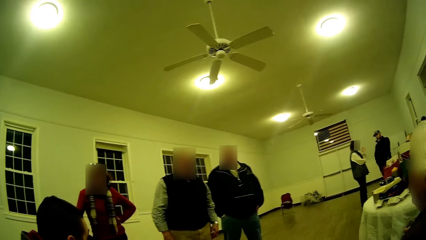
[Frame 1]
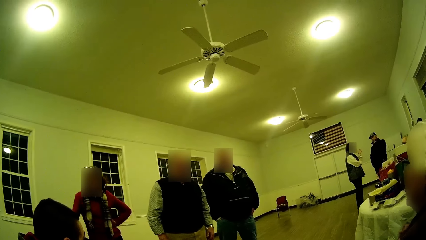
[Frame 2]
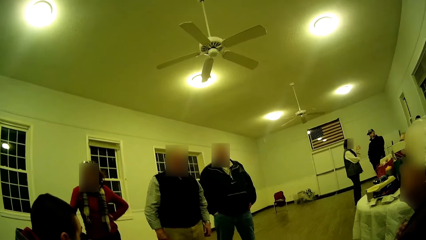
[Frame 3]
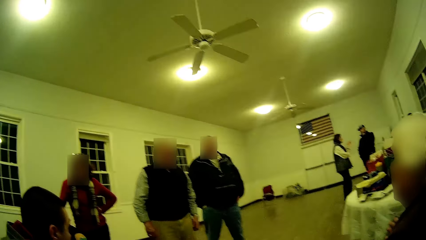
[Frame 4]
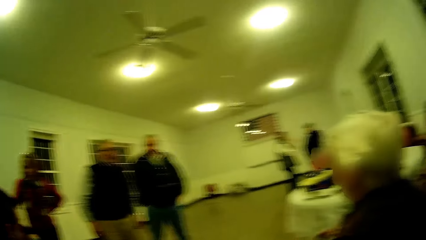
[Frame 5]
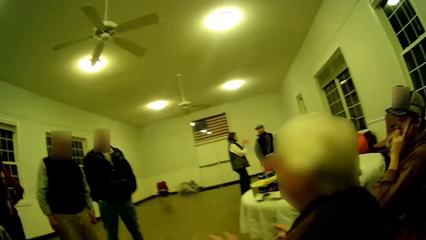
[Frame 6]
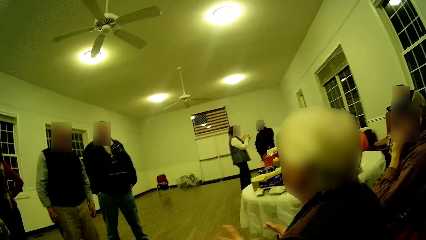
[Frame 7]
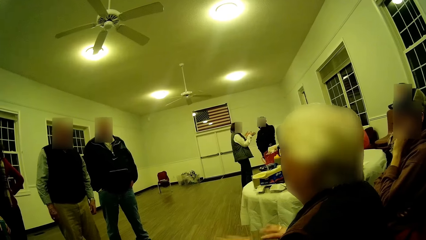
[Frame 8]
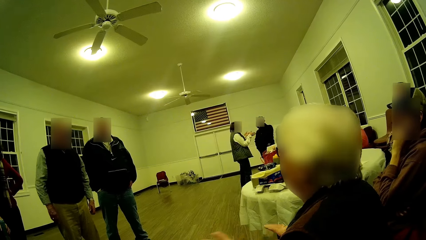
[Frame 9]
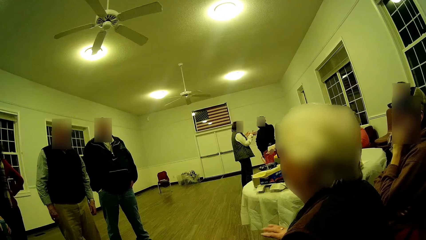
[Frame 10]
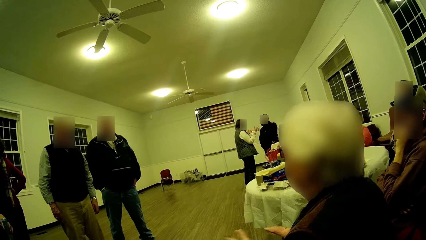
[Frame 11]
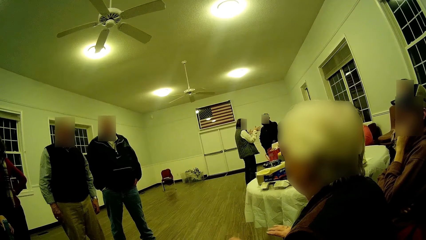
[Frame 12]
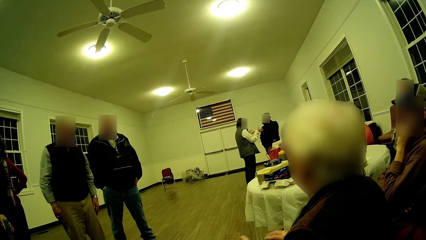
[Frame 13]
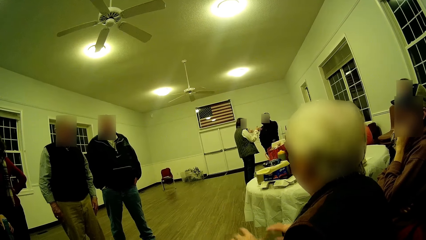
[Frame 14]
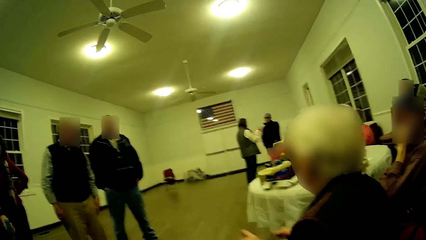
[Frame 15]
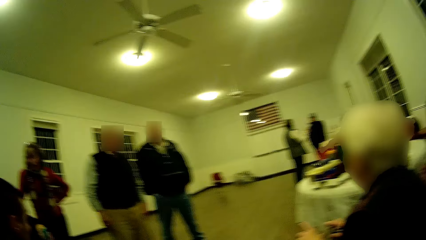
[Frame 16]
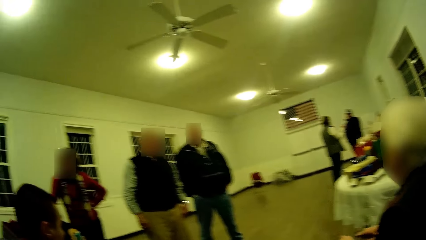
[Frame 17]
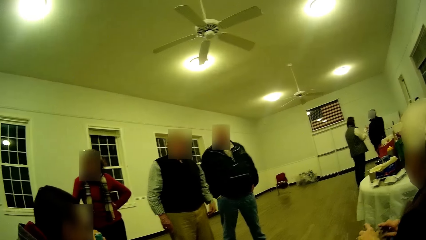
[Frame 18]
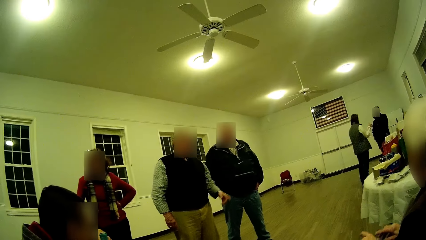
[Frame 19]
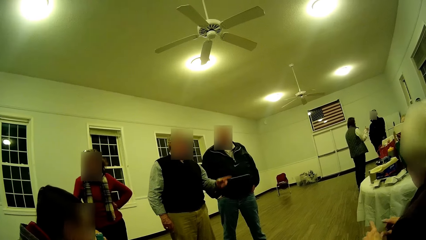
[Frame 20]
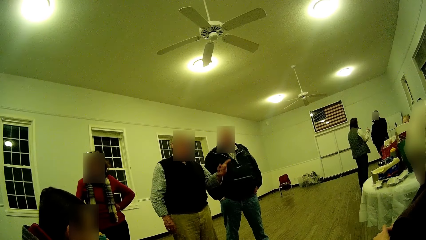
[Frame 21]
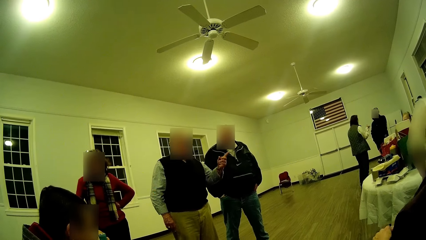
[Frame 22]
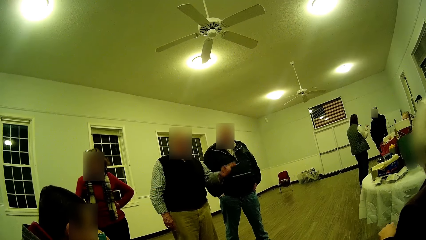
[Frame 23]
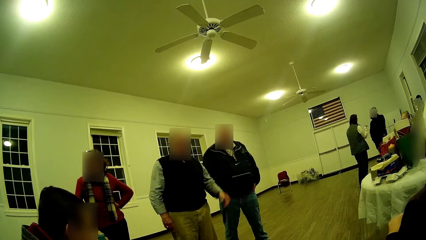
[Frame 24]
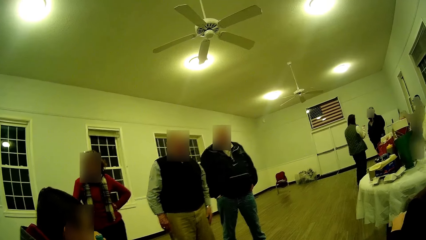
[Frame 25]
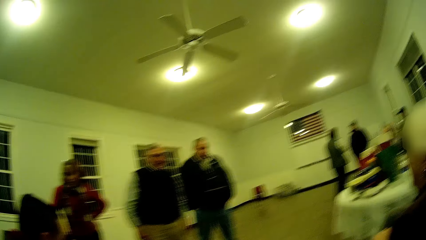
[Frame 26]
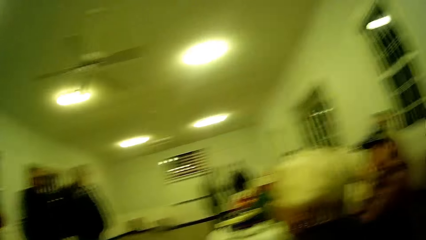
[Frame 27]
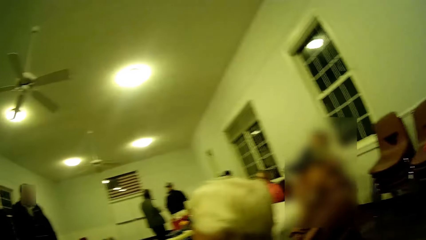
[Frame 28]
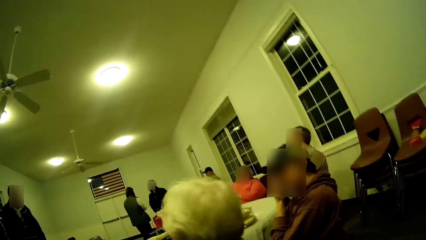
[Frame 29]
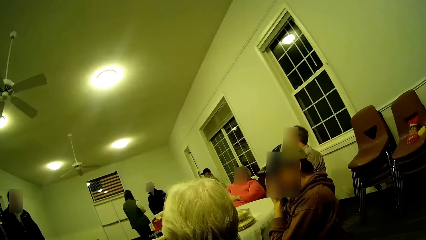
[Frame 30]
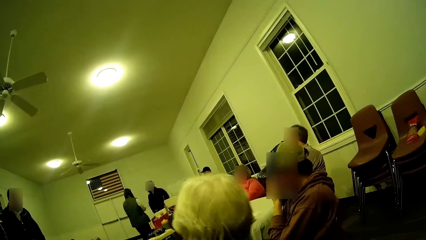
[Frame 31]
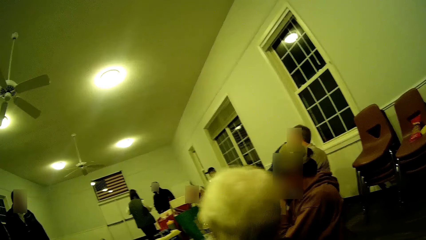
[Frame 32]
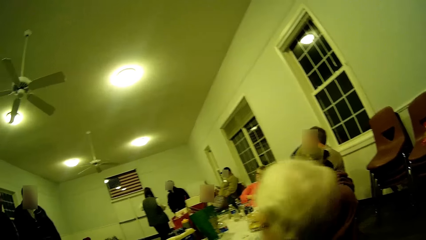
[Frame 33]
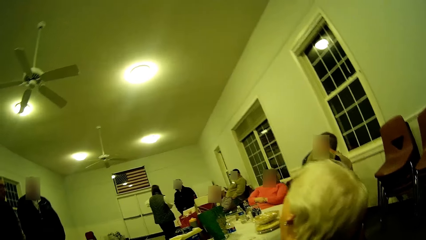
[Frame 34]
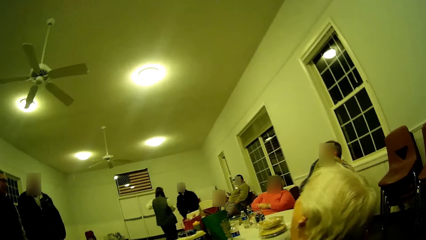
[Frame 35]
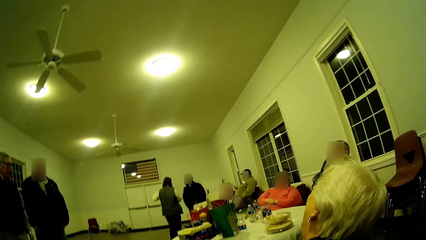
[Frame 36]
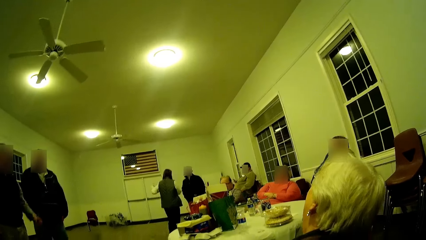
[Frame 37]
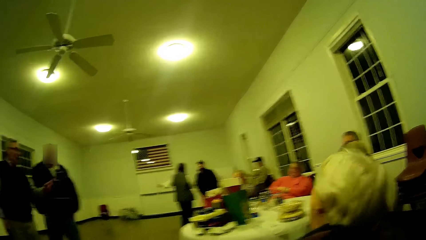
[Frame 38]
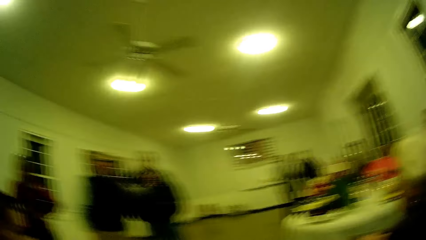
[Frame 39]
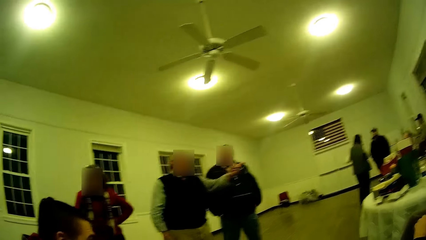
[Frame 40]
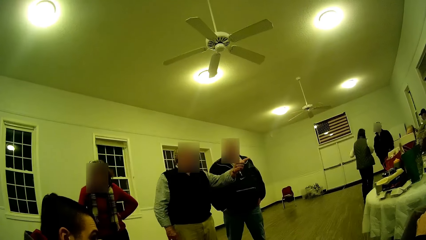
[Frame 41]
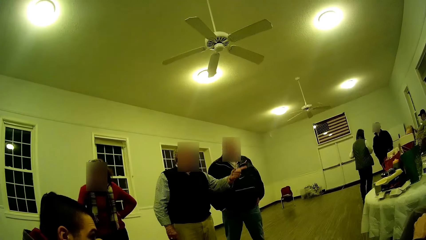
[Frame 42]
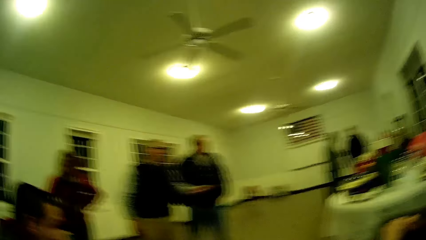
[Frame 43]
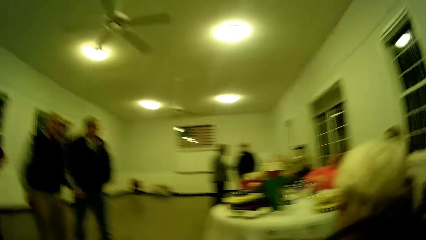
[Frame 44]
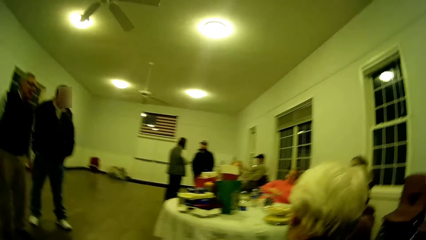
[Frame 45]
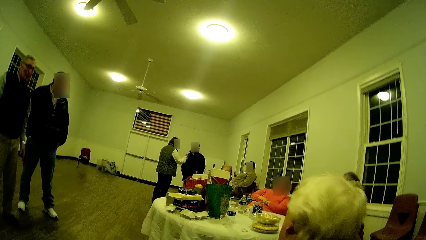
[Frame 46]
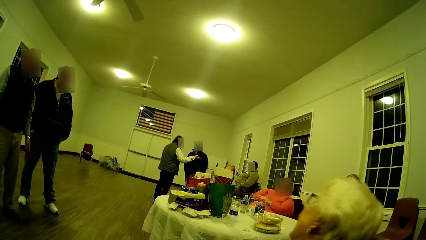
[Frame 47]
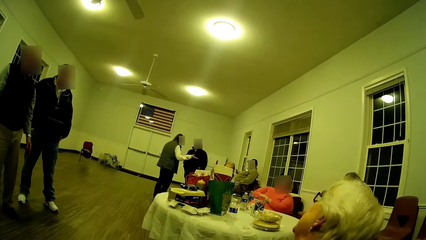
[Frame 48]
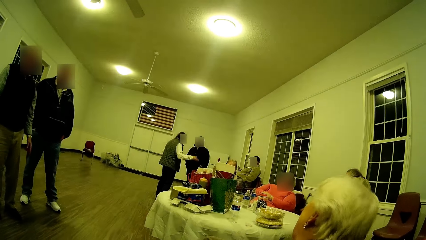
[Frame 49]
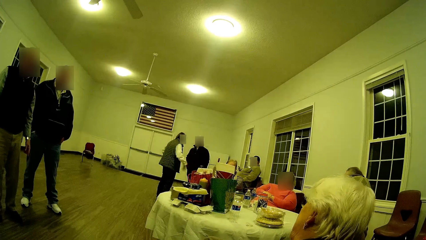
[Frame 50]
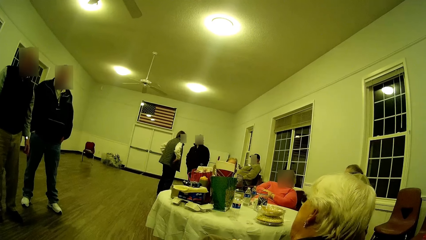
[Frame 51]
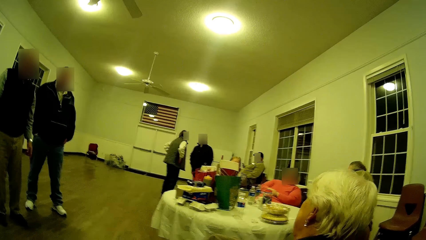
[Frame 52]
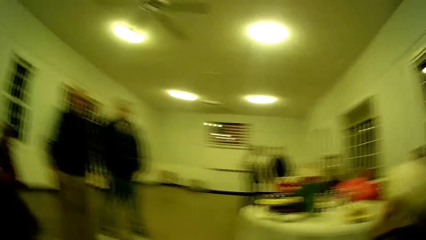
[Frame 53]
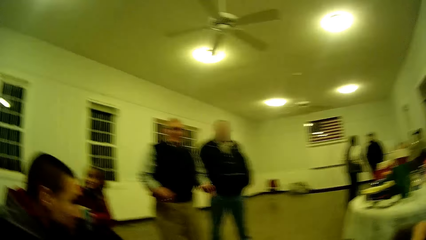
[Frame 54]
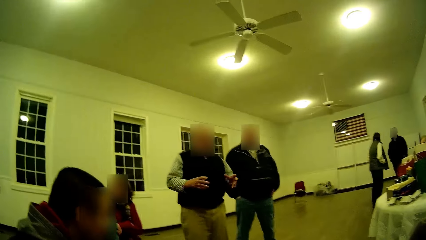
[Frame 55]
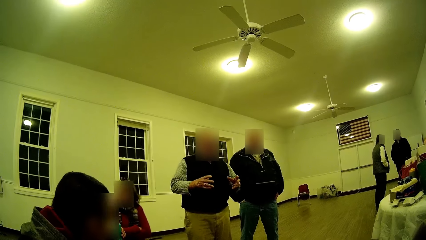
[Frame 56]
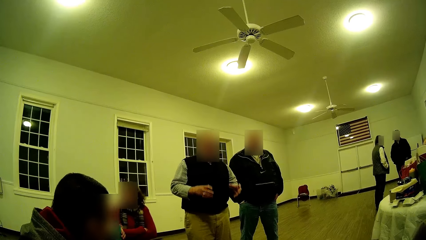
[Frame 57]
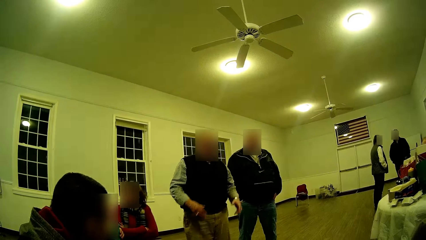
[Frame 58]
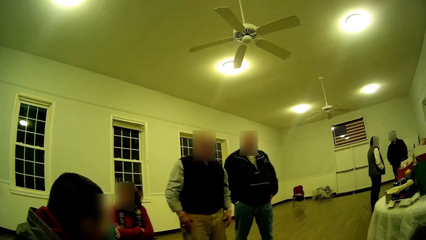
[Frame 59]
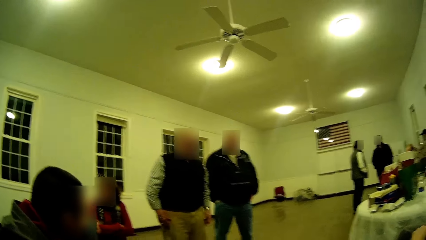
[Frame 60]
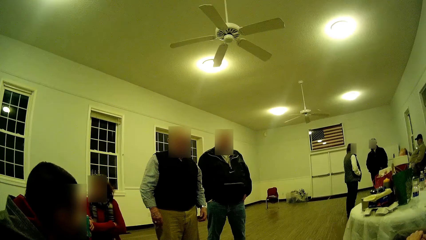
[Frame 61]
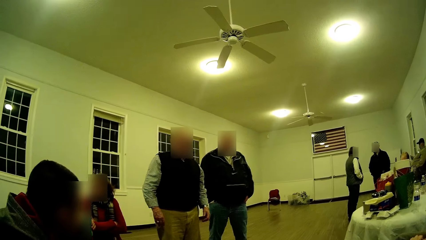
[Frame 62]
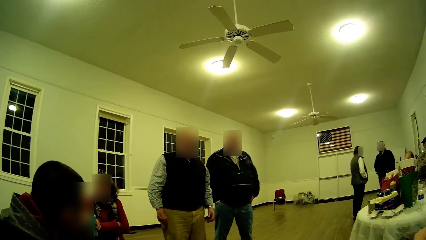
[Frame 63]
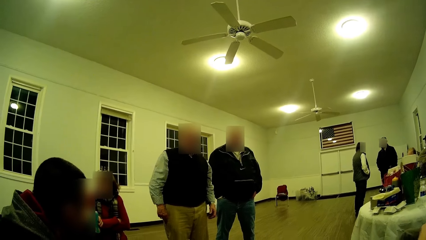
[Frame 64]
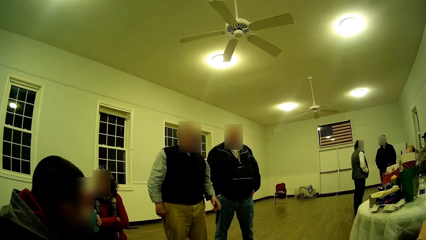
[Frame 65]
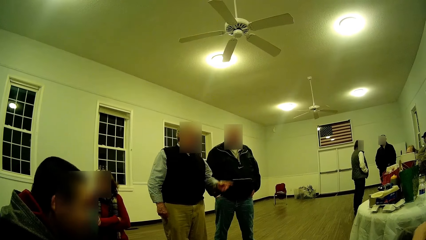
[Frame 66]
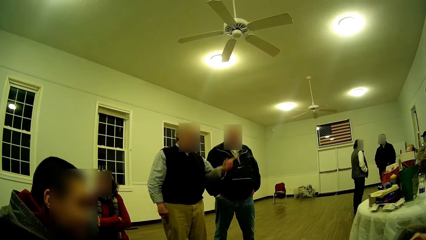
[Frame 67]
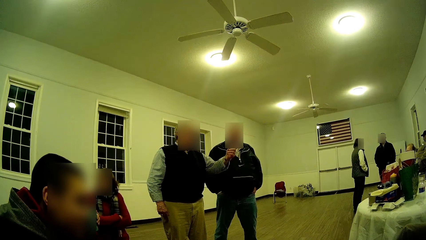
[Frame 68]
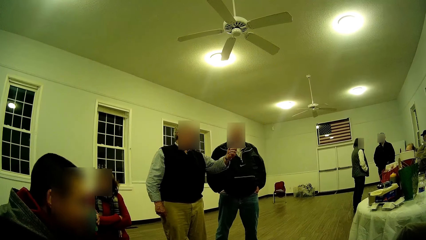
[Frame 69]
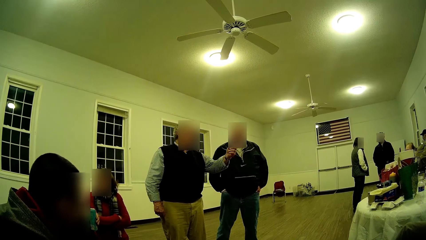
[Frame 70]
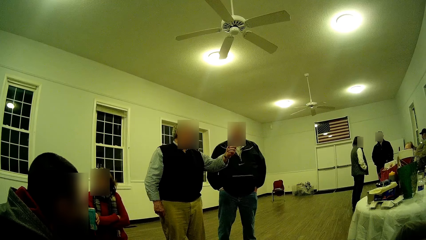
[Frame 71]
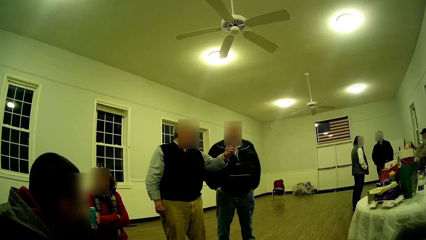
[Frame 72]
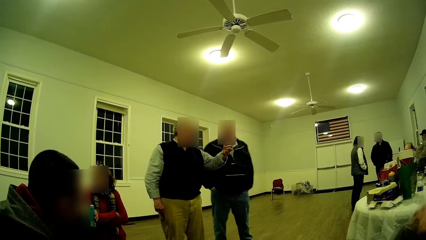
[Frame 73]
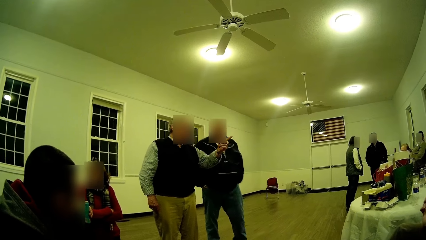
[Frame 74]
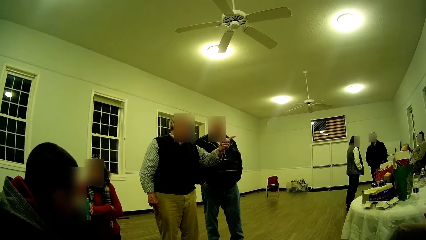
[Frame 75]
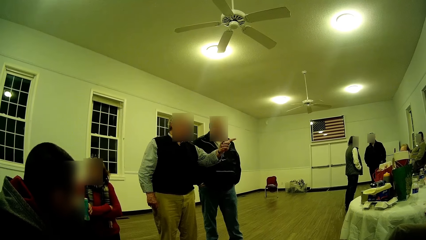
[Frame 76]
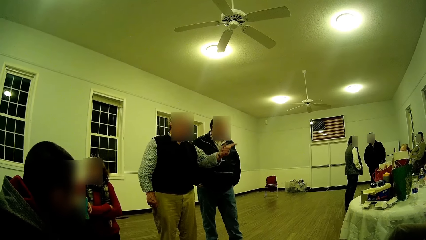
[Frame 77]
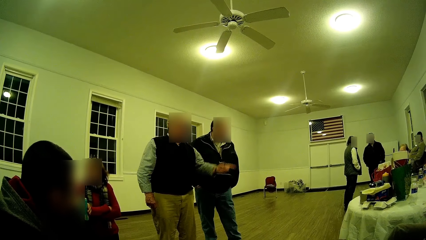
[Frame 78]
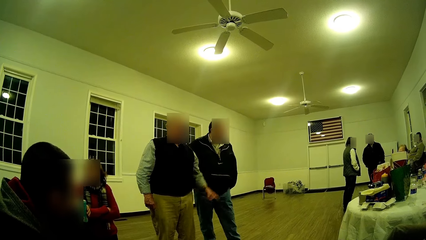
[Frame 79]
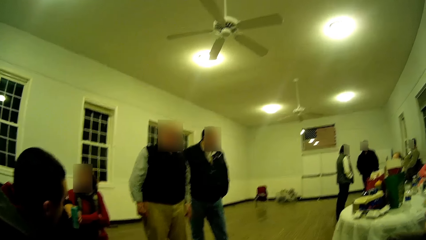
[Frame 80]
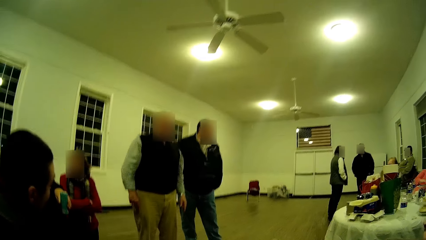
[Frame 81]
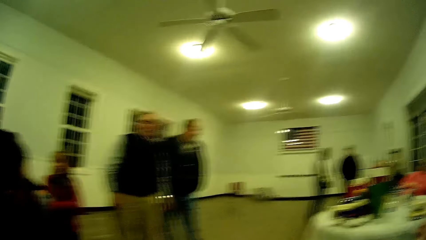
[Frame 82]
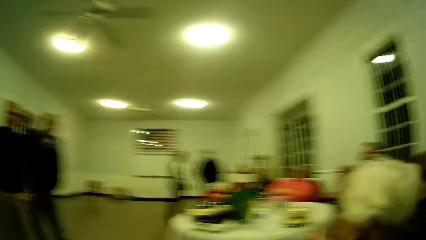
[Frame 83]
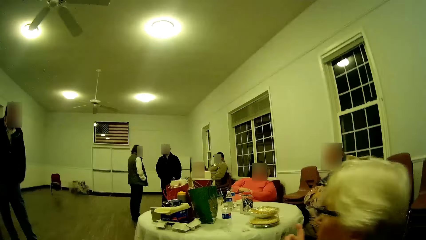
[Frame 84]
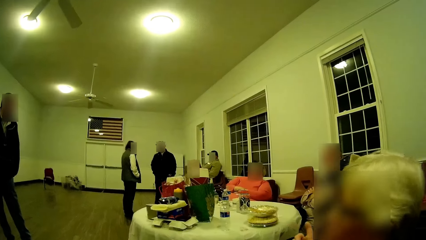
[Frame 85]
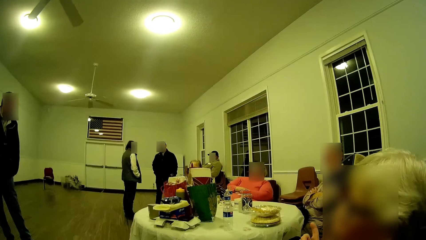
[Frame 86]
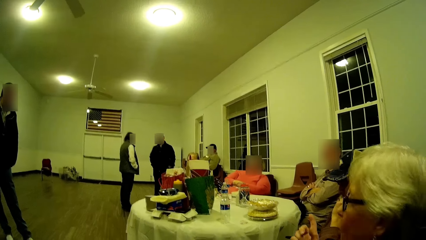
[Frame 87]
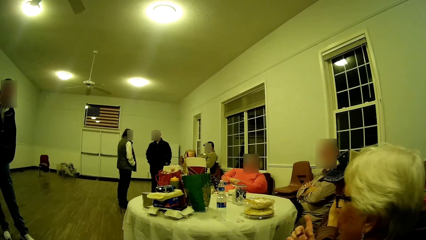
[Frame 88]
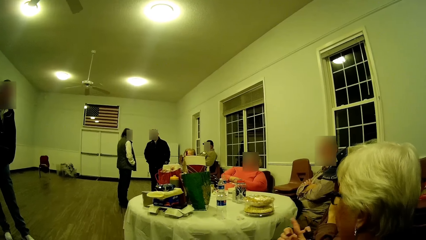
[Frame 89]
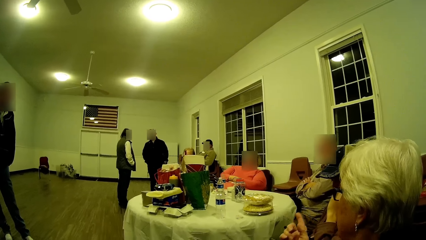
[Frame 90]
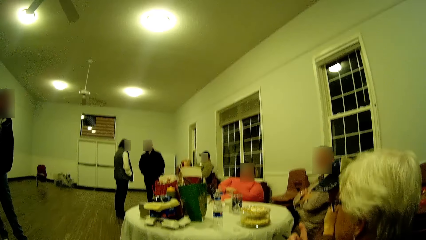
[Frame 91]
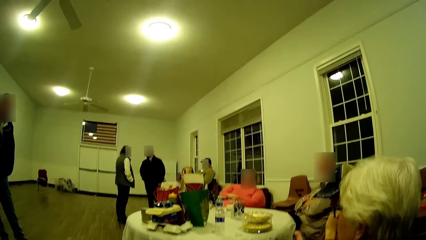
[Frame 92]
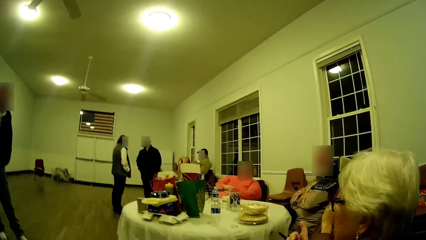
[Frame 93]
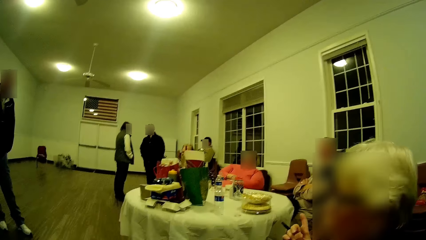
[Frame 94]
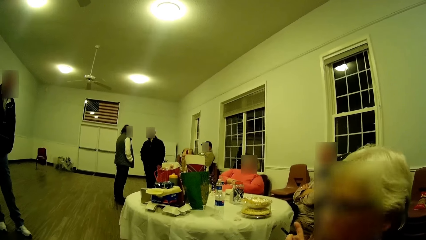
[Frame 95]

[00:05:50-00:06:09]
The camera wearer looks around. A man points her finger. The man moves his hand around. The camera wearer looks around. A woman talks. The man moves his hand around. The woman talks. The man stretches his hand, moves his hands around, drops down his hand, lifts up his hand and talks. The man puts his hand down. Another man moves his body around. The woman talks.
